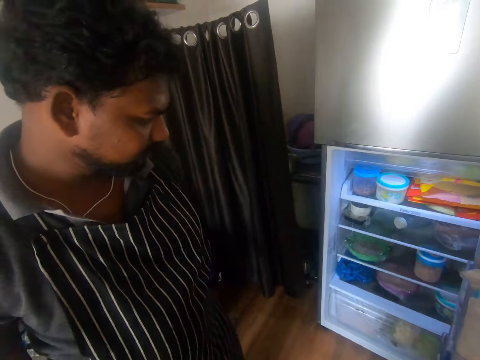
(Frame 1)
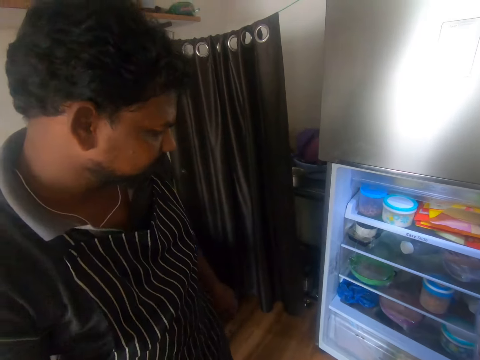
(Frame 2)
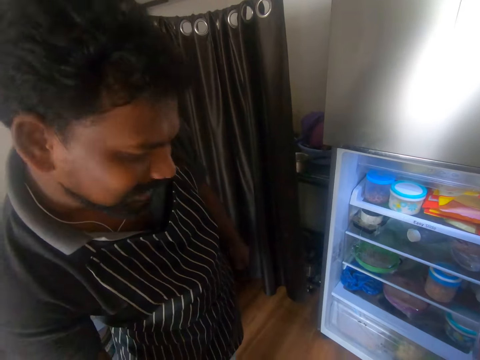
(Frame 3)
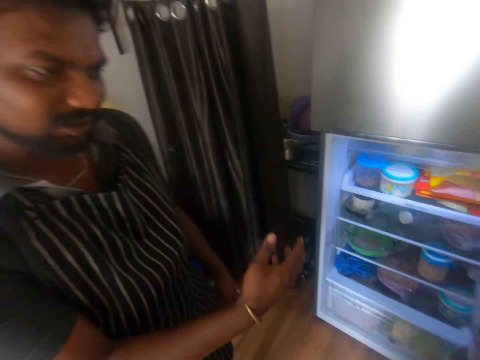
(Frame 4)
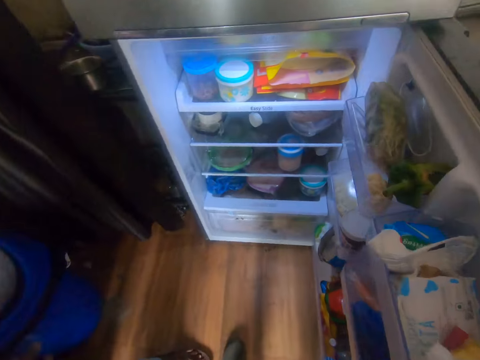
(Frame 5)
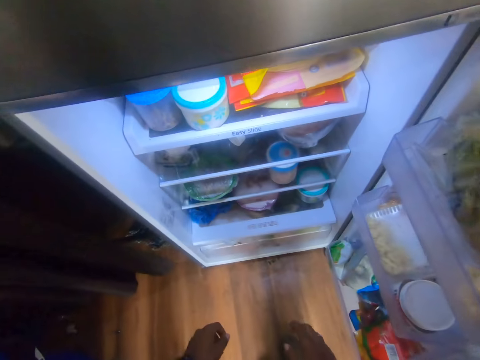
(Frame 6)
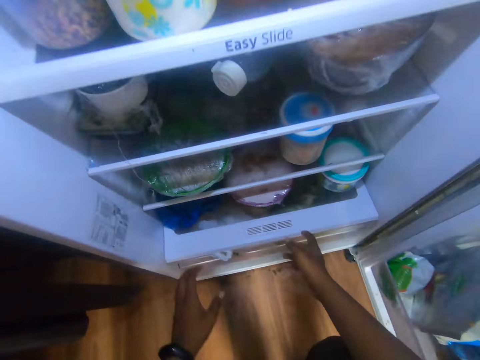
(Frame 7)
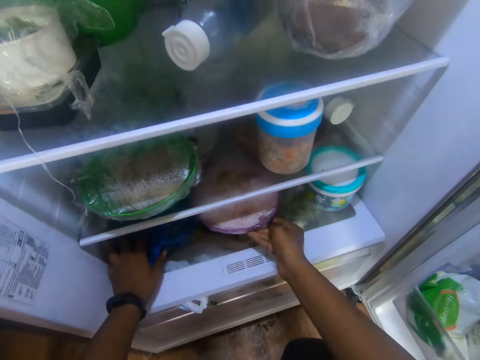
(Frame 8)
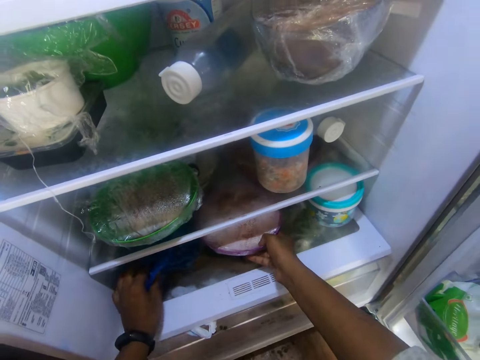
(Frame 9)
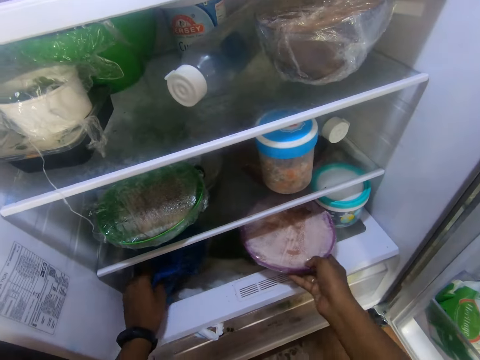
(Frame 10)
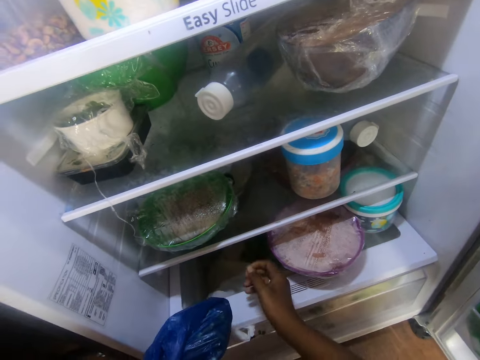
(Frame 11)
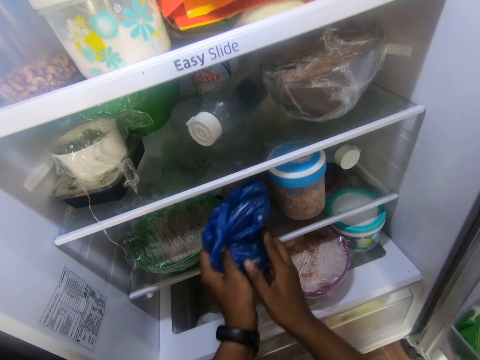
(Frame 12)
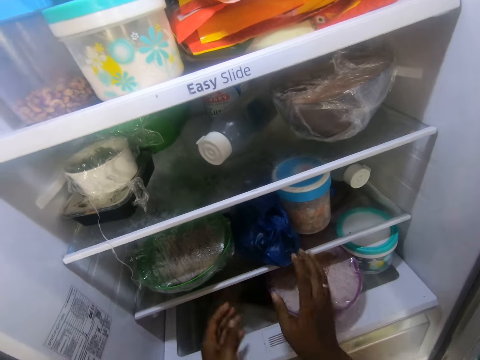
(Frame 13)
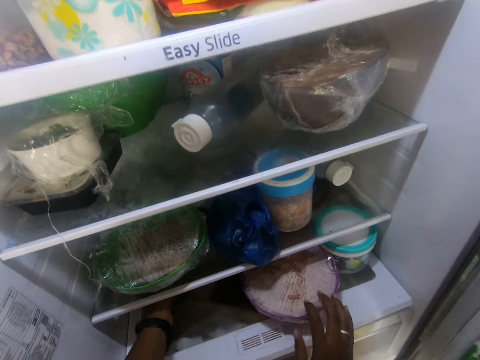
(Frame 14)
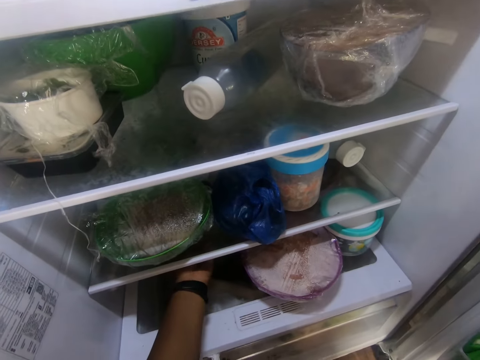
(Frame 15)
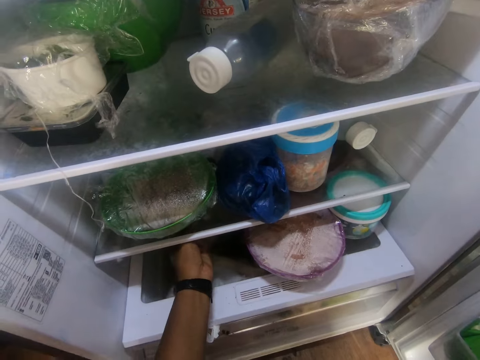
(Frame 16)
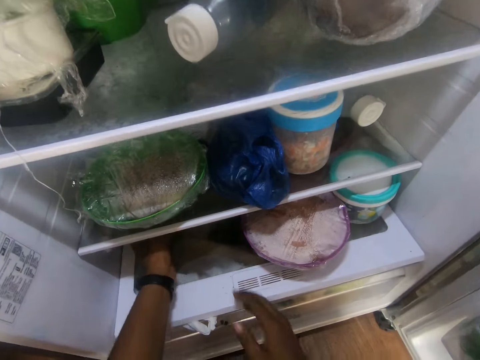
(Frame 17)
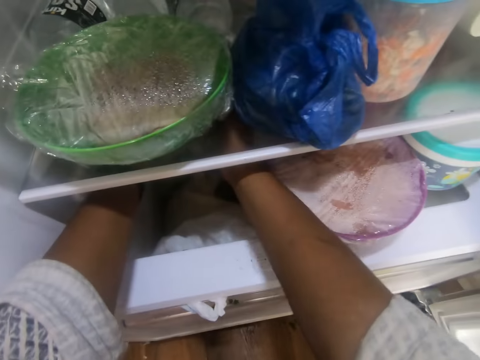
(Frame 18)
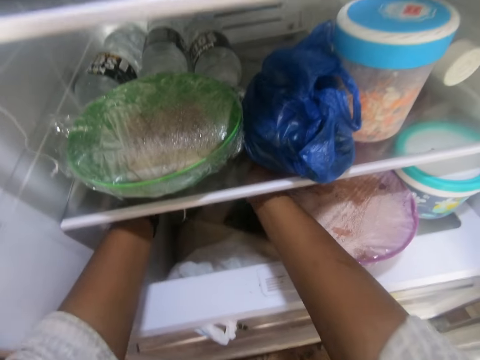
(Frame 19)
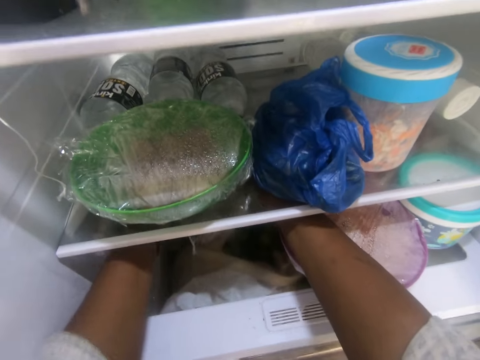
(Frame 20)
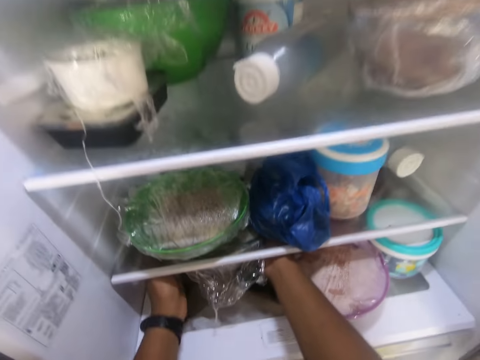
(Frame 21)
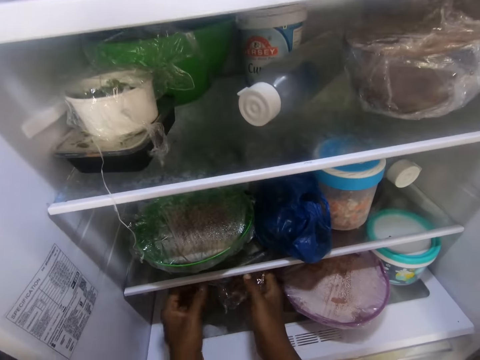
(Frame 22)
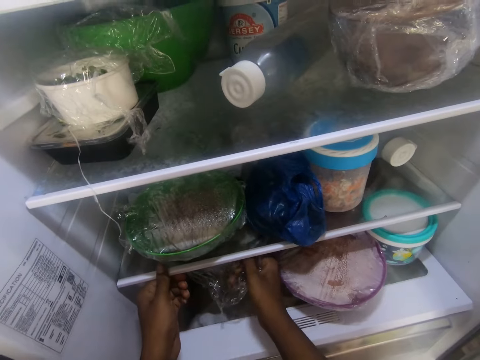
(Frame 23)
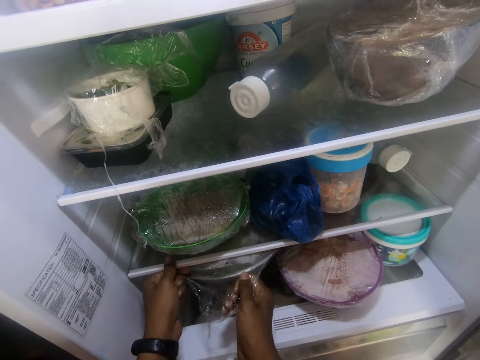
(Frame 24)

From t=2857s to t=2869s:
The man moves. The camera wearer touches a bowl of vegetables with his right hand. He touches a nylon bag with his left hand. He moves the bowl of vegetables in the fridge with his right hand. He pulls out the nylon bag from the fridge with his left hand. He puts the nylon bag in the fridge with both hands. He grabs a bowl of rice or tray of food in the fridge with his left hand. He pulls out the bowl of rice from the fridge with both hands.

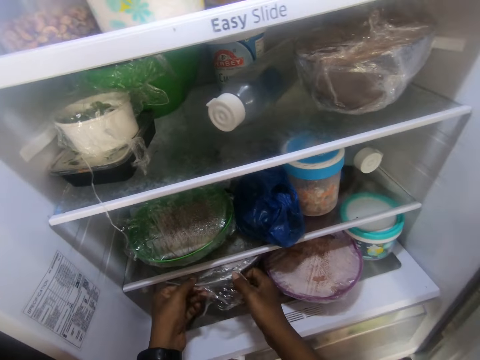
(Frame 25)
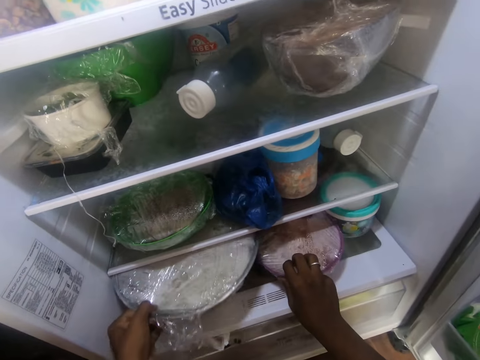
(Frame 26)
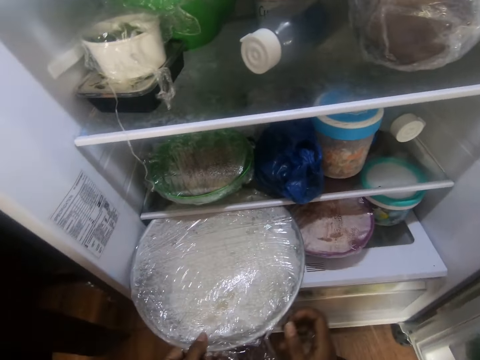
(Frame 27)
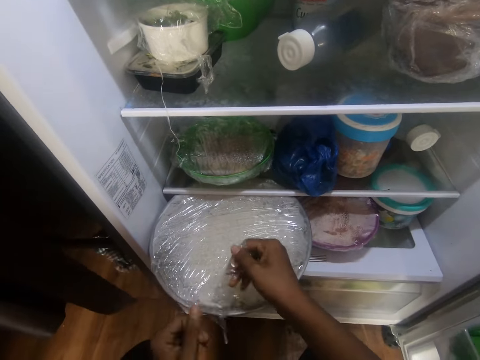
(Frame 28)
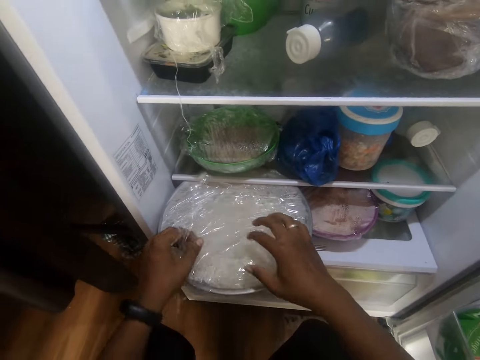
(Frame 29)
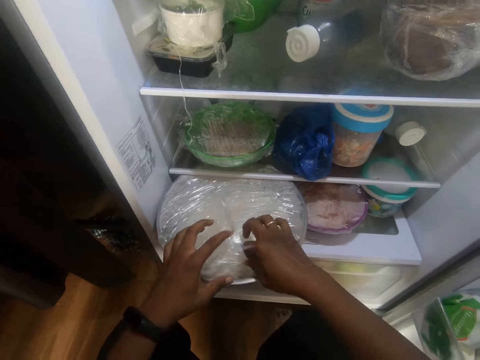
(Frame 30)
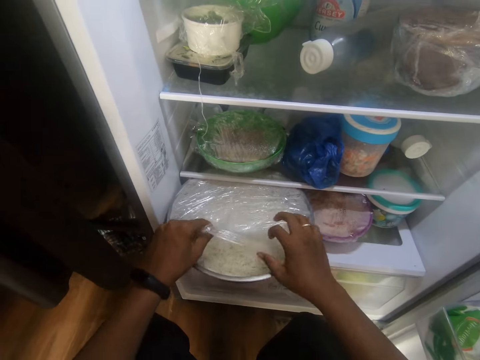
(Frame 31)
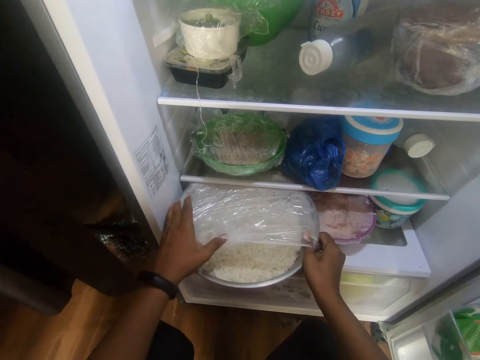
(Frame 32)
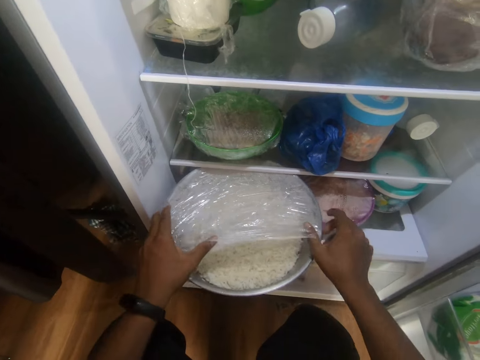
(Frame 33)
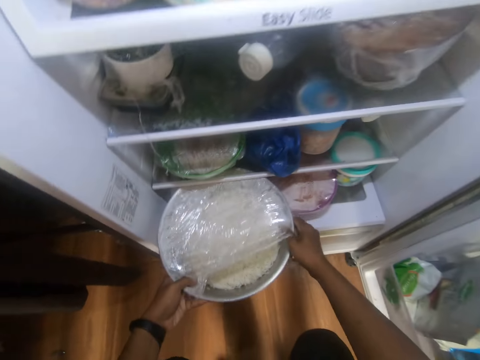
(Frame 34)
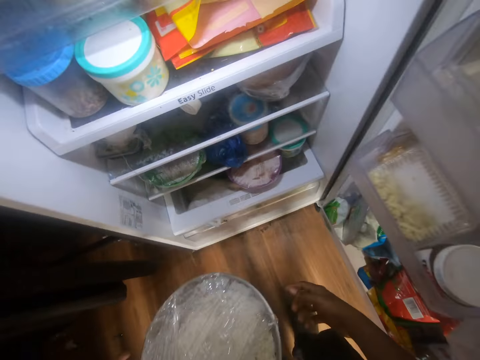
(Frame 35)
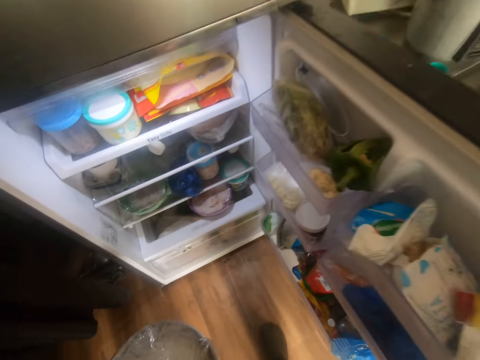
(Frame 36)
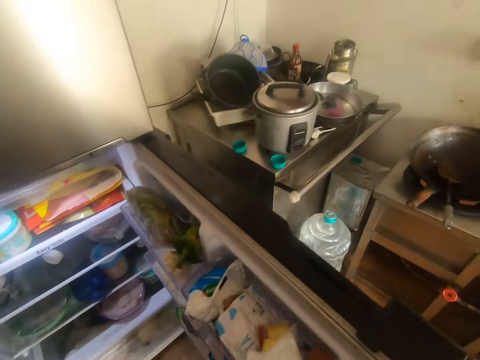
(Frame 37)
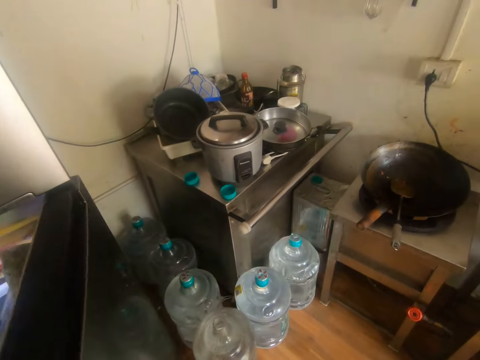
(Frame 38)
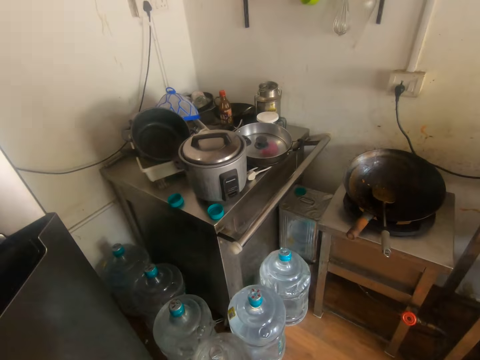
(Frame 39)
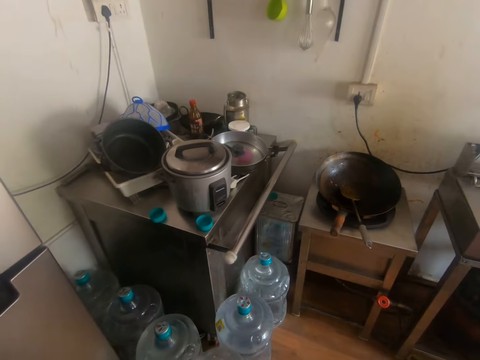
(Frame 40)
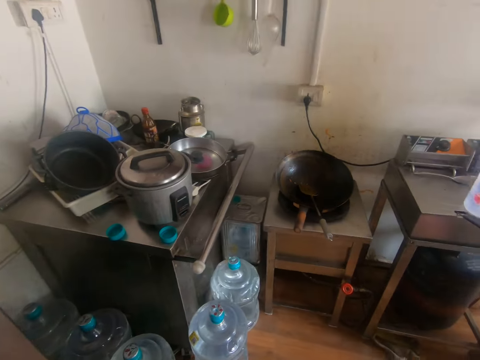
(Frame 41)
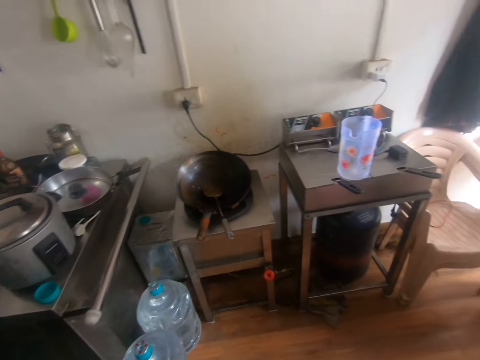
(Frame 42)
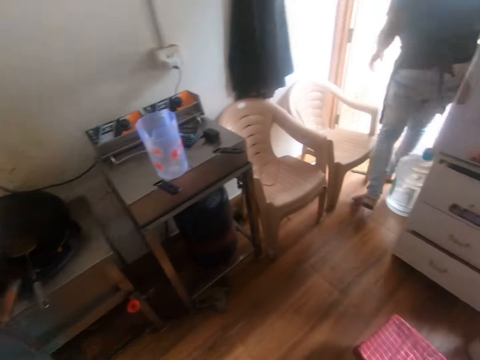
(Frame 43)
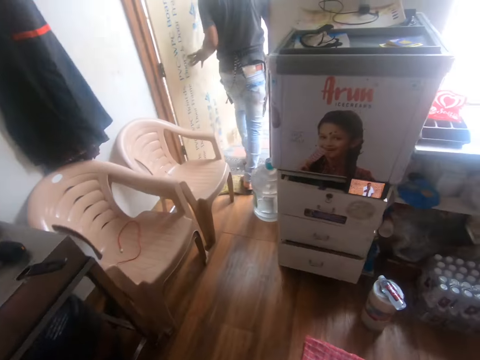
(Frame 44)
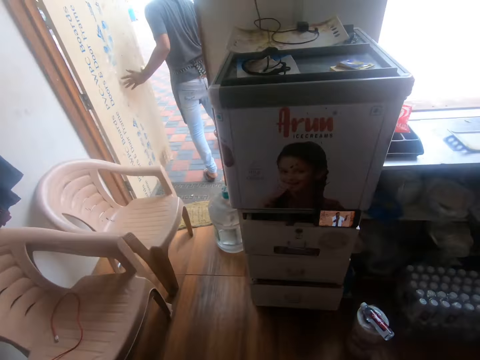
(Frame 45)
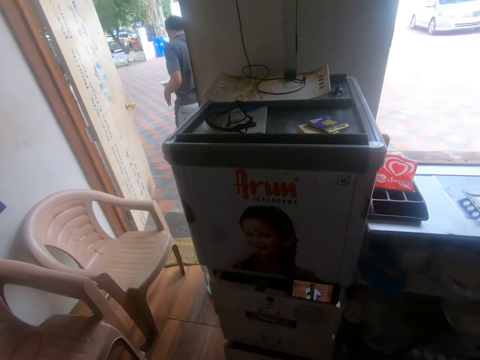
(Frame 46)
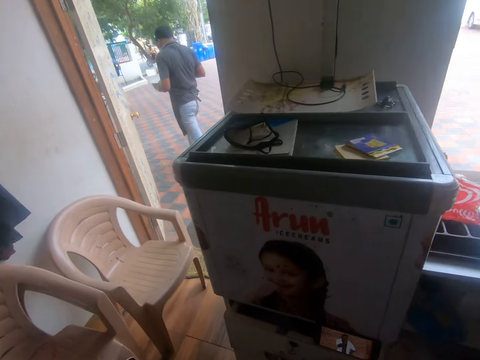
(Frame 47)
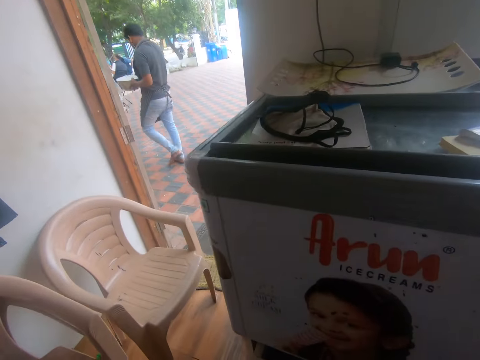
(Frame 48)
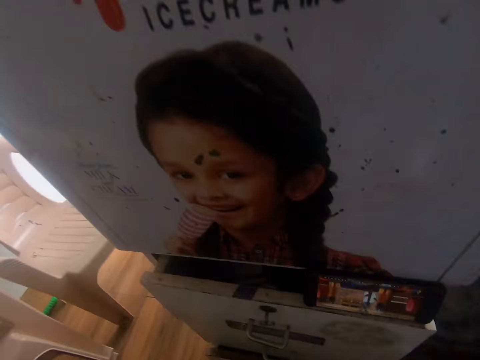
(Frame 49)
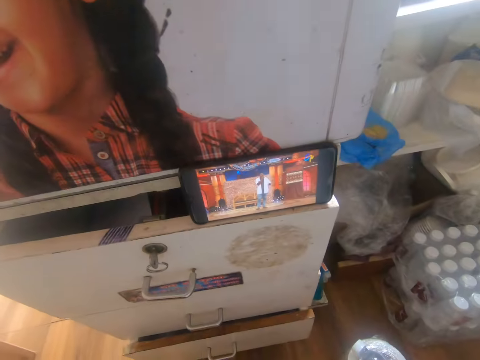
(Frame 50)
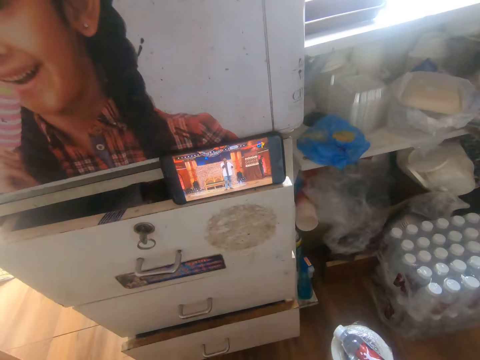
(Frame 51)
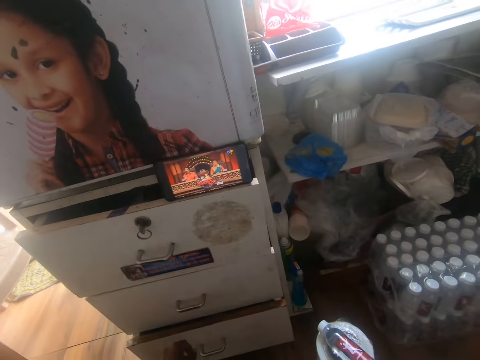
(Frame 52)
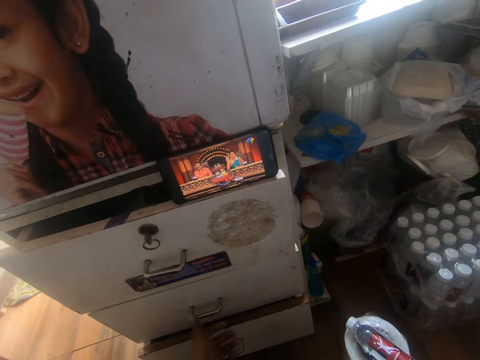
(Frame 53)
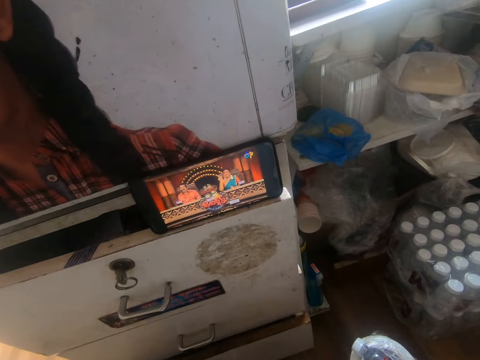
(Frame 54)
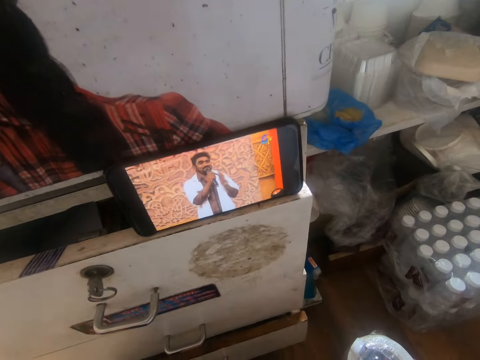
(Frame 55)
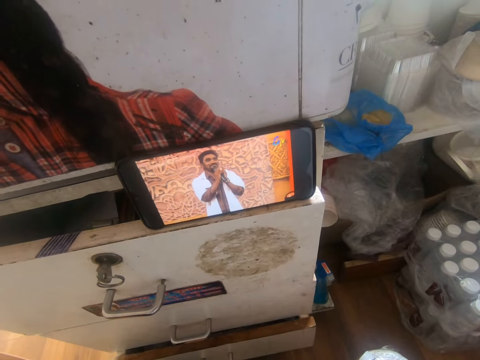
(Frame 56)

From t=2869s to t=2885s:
The camera wearer touches the bowl of vegetables with his right hand. He removes a plastic wrap from the bowl of rice with both hands. He removes the bowl of rice from the fridge with both hands. He carries the tray. He closes the fridge with his right hand. The man walks towards a road with the bowl of rice in both hands and pushes a door with his left hand. The camera wearer looks at a phone.
